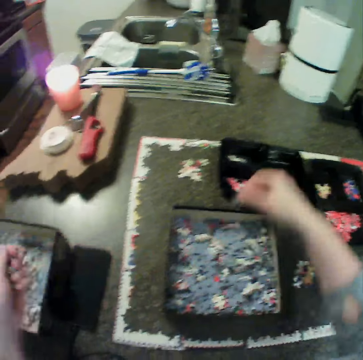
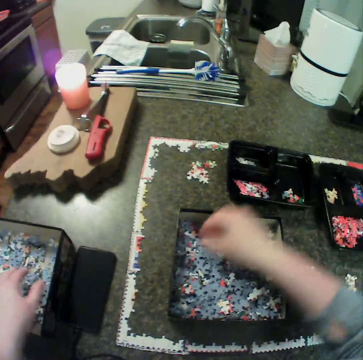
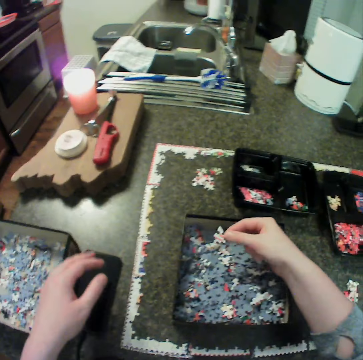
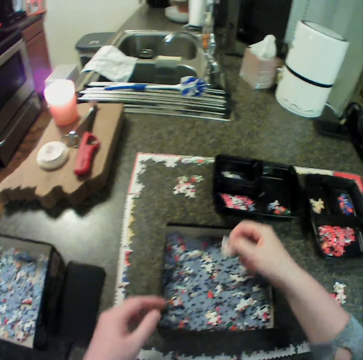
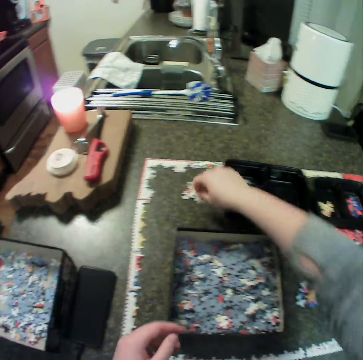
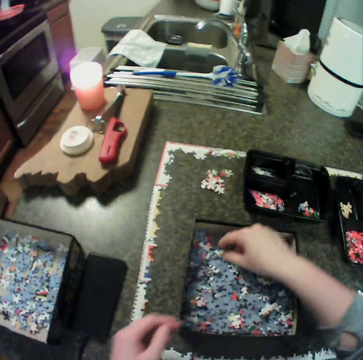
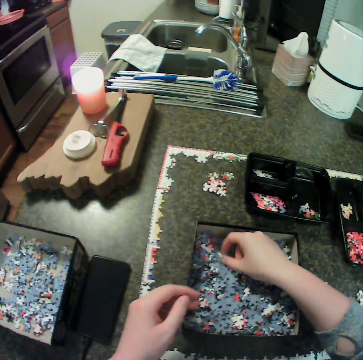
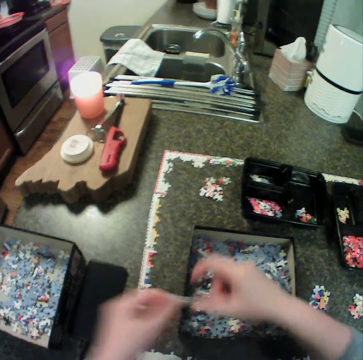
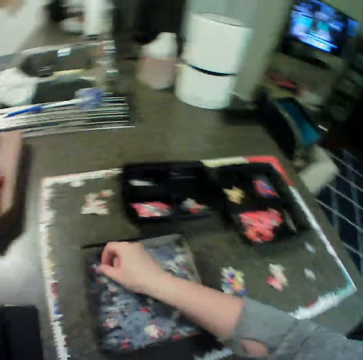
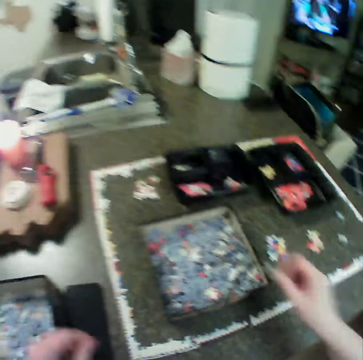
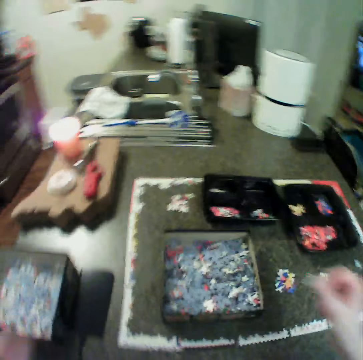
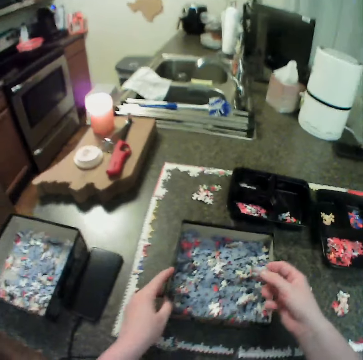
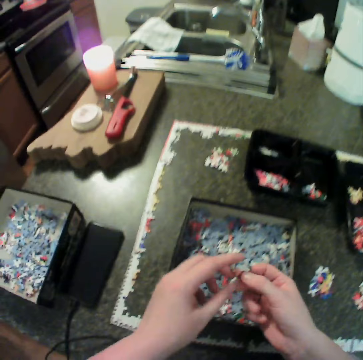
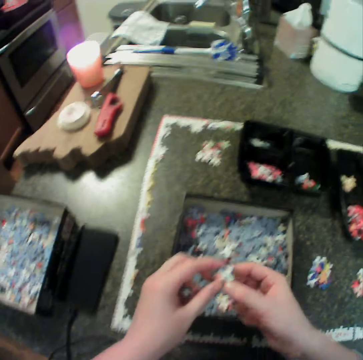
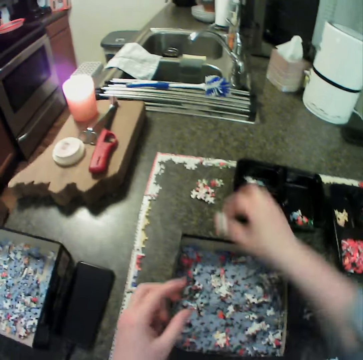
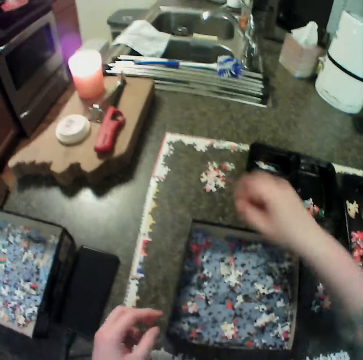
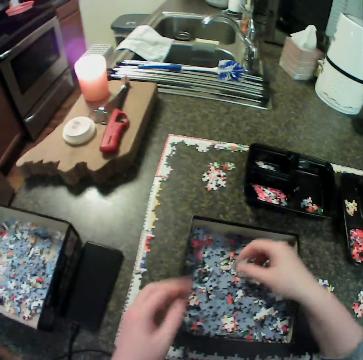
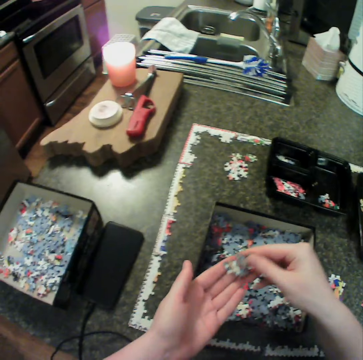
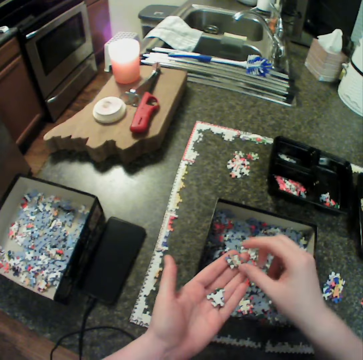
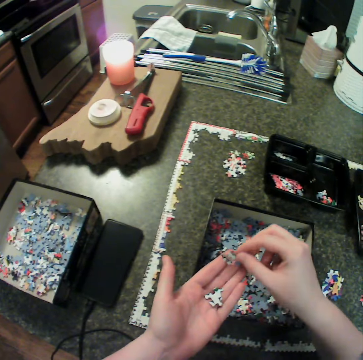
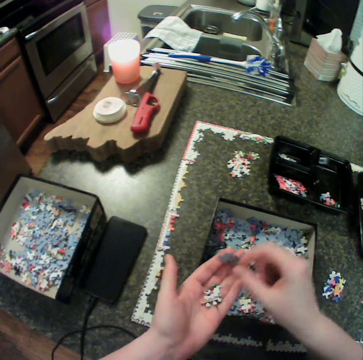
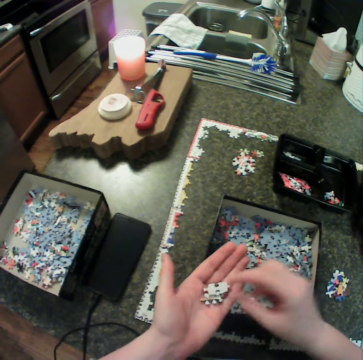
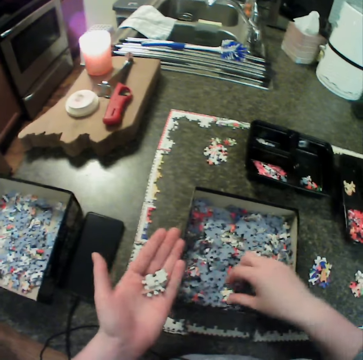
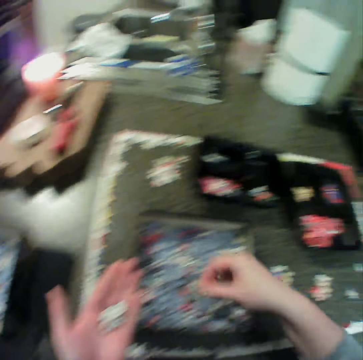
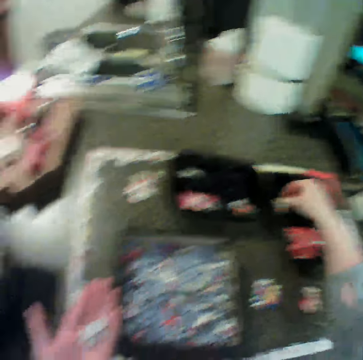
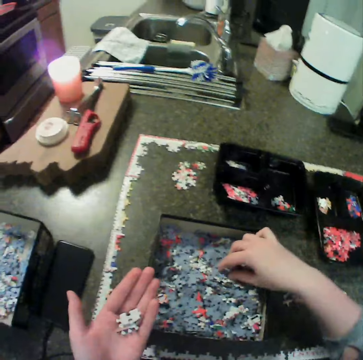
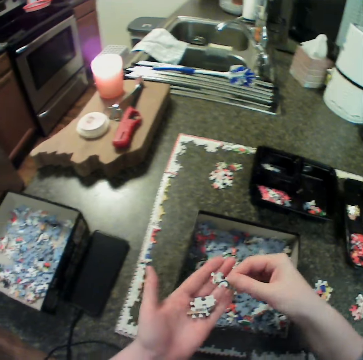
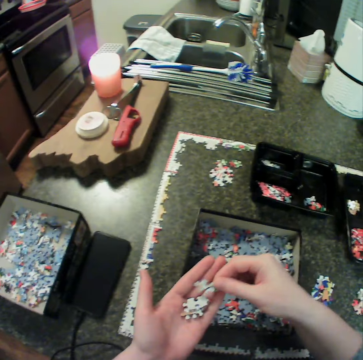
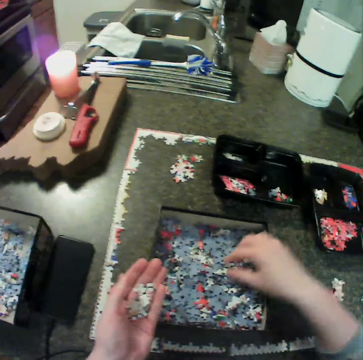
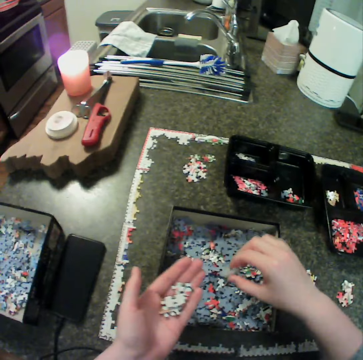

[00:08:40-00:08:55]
The camera wearer drops the pieces in the second box. She moves jigsaw pieces from the first box to the second bowl. She drops a puzzle piece down. She moves jigsaw pieces from the first box to the table. She picks up a puzzle piece. She drops the pieces in the second box. She moves jigsaw pieces from the first box to the table. She drops the puzzle piece down. She picks up jigsaw pieces from the first box. She drops the pieces in her left hand. She moves the pieces on her left hand. She moves jigsaw pieces from the first box to the first bowl. She drops the puzzle piece in the box. She moves jigsaw pieces from the first box to her left hand.

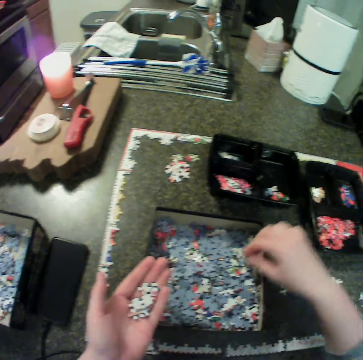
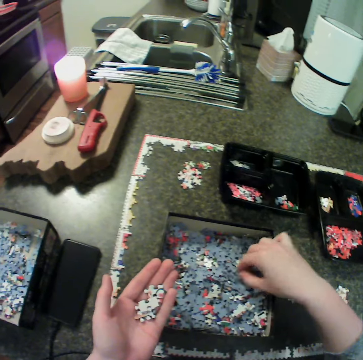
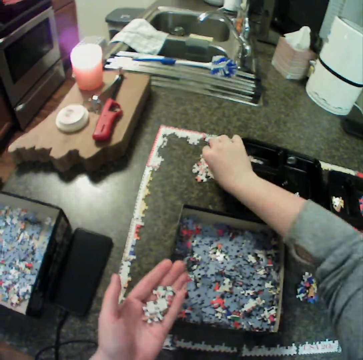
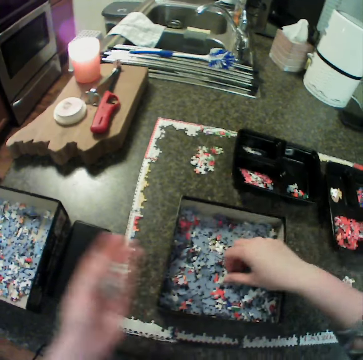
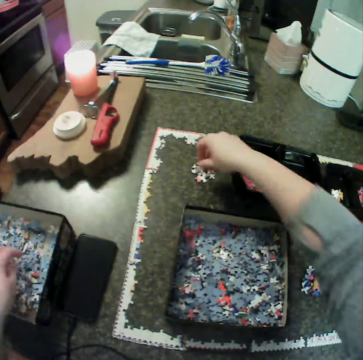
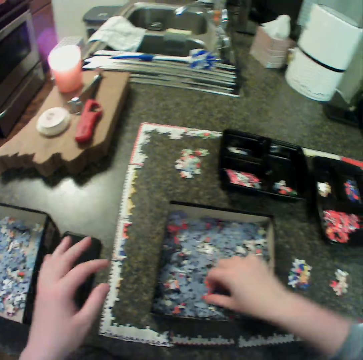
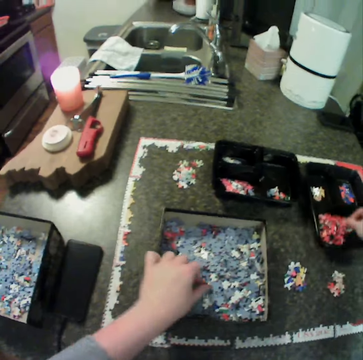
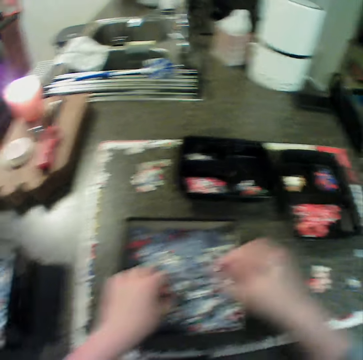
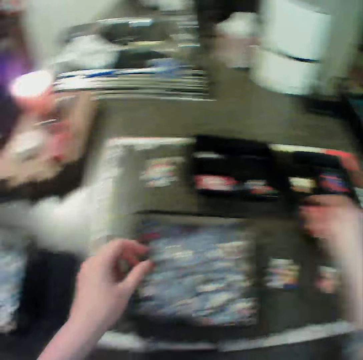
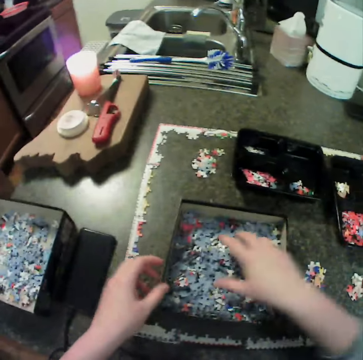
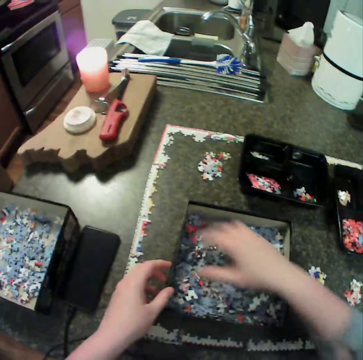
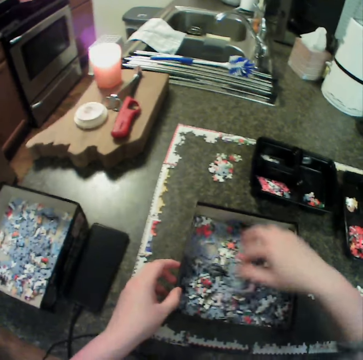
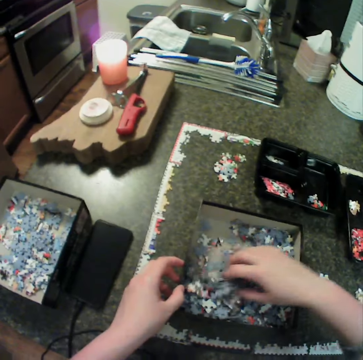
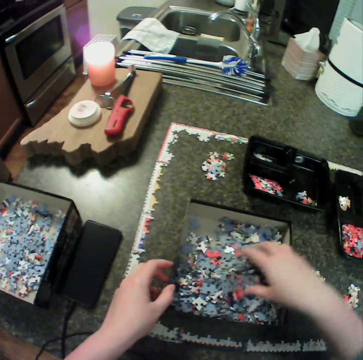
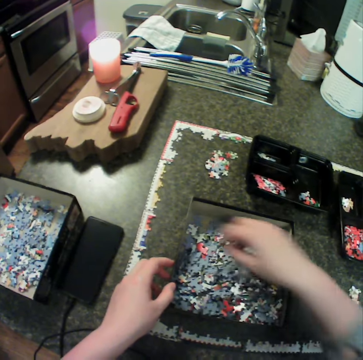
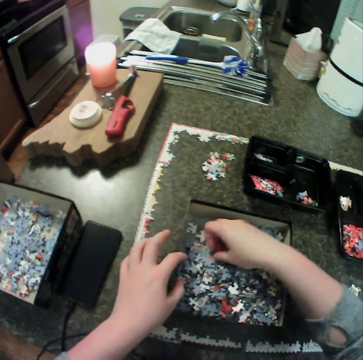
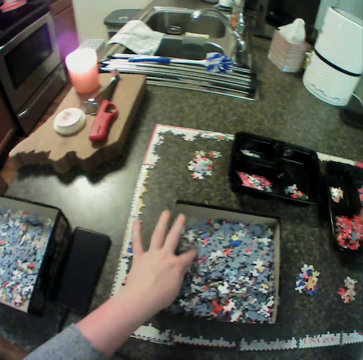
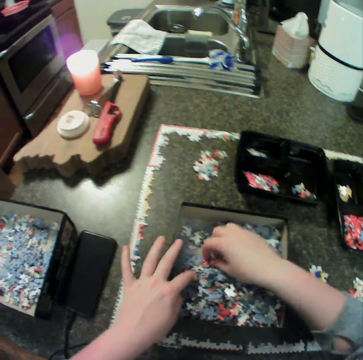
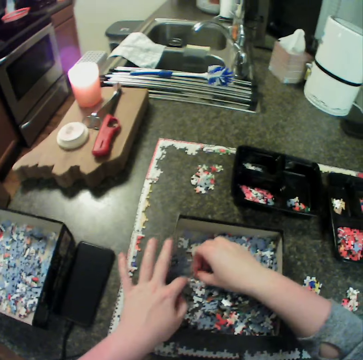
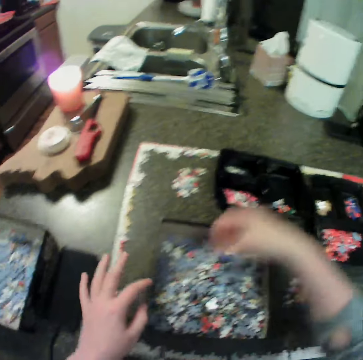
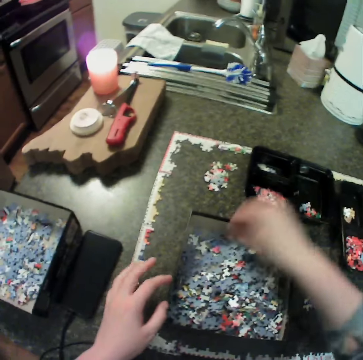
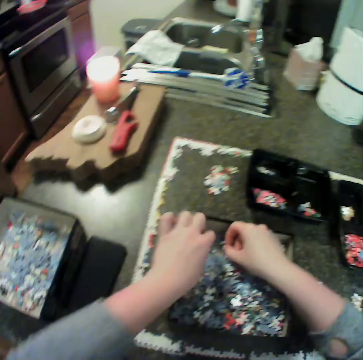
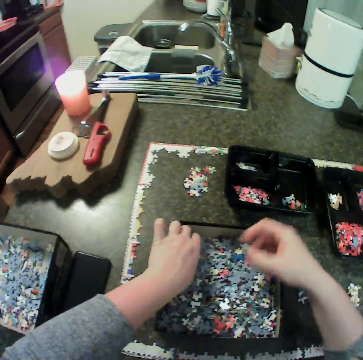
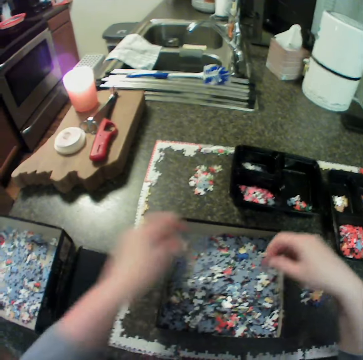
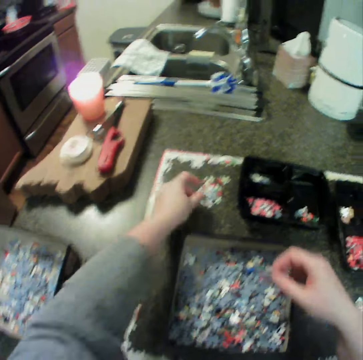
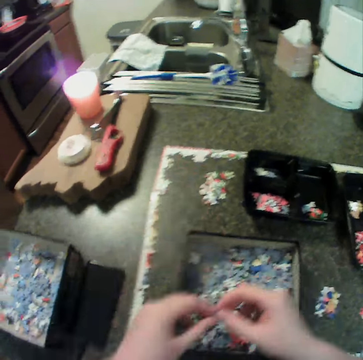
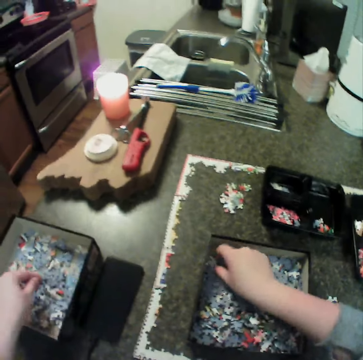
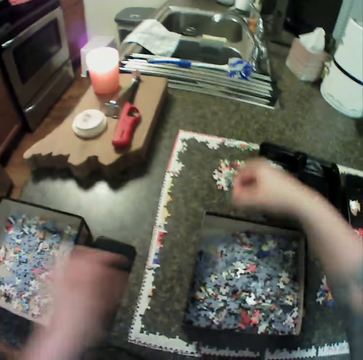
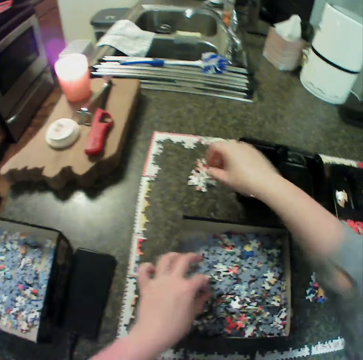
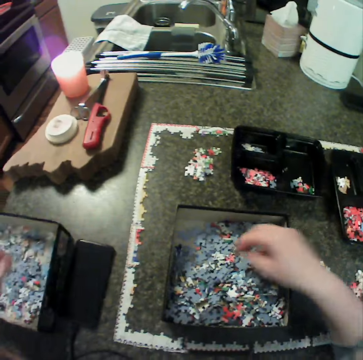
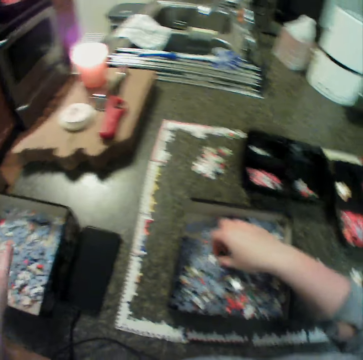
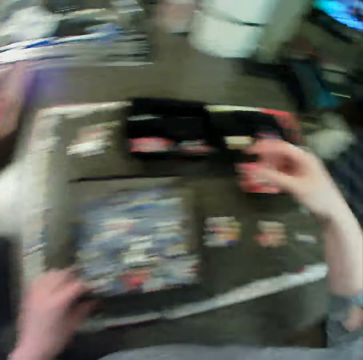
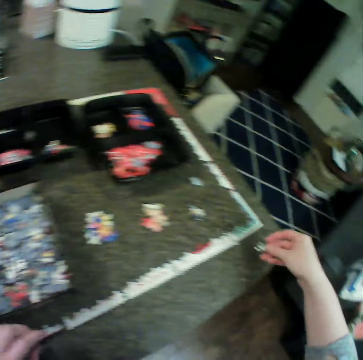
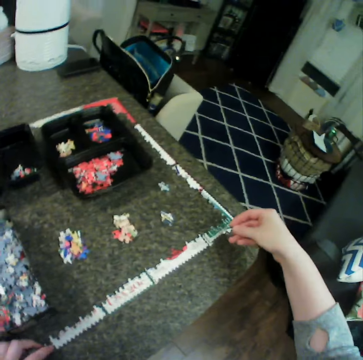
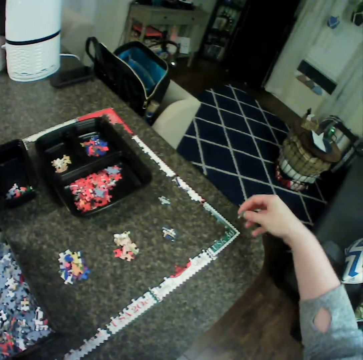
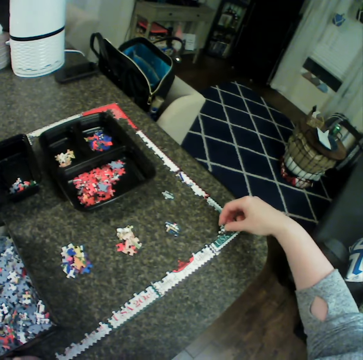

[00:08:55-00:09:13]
The camera wearer picks up a puzzle piece. They move jigsaw pieces from the first box to the table. They drop the puzzle piece down. They drop the pieces in the second box. They move jigsaw pieces from the first box to the first bowl. They mix the puzzle pieces. They move the pieces in the first box. They move jigsaw pieces from the first box to the first bowl. They drop the puzzle piece in the box. They move jigsaw pieces from the first box to the second bowl. They drop the puzzle piece down. They move jigsaw pieces from the first box to the table. They move jigsaw pieces from the first box to the second box. They move jigsaw pieces from the first box to the table. They drop the puzzle piece in the box. They move jigsaw pieces from the first box to the second box. They arrange the puzzle piece.

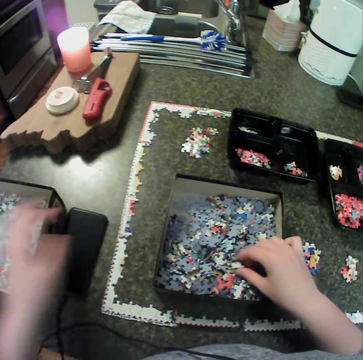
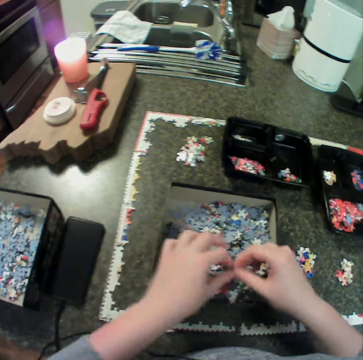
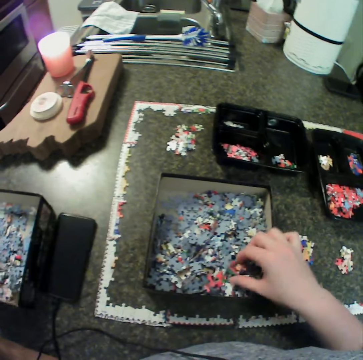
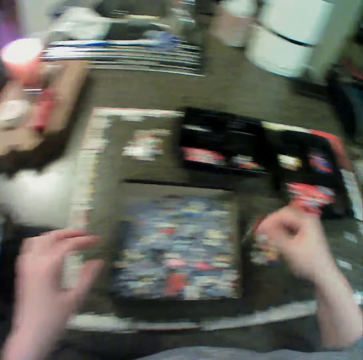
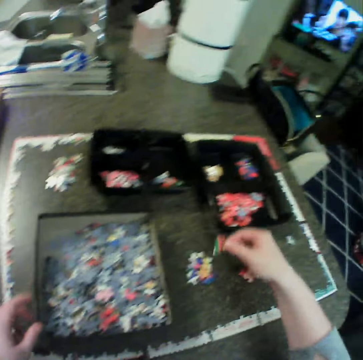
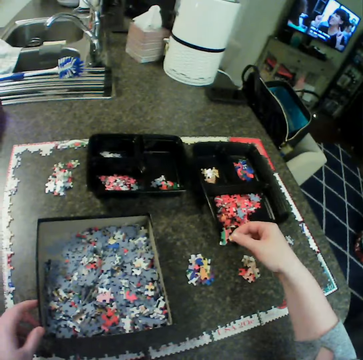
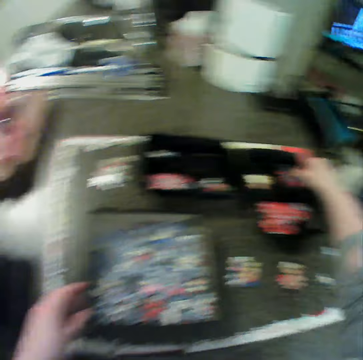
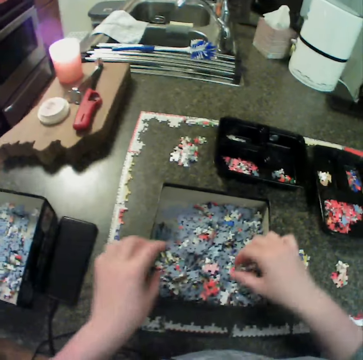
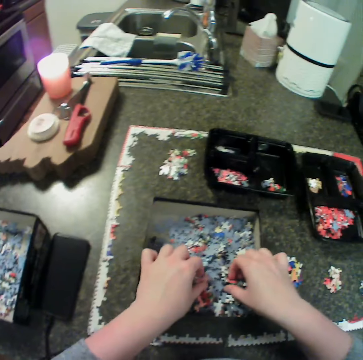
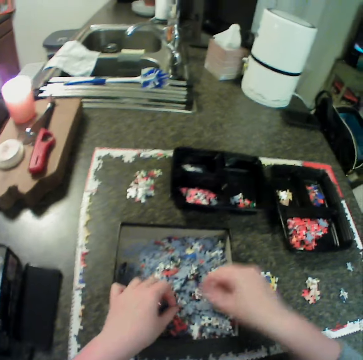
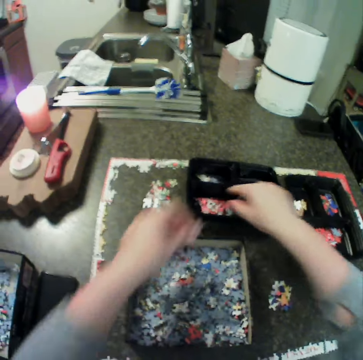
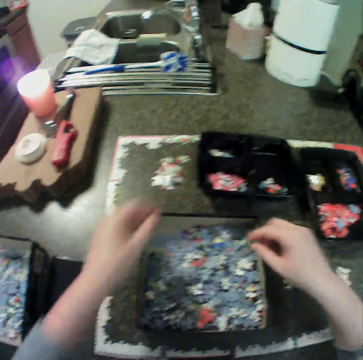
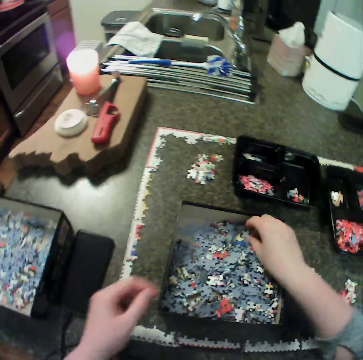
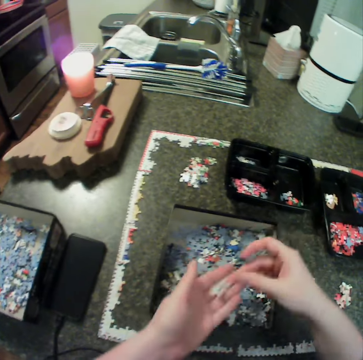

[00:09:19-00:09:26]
The camera wearer picks up a puzzle. They drop the puzzle in a box. They move jigsaw pieces from the first box to the first bowl. They pick up the puzzle. They move jigsaw pieces from the first box to the second bowl. They drop the puzzle in the box. They pick up the puzzle.
